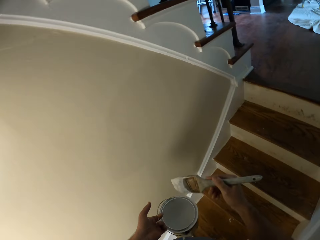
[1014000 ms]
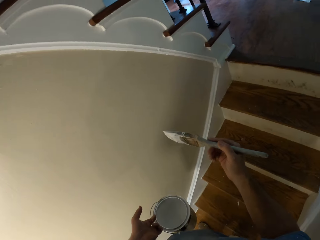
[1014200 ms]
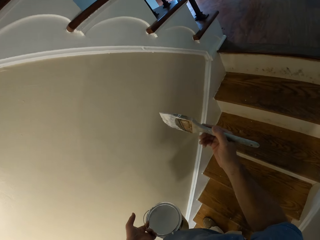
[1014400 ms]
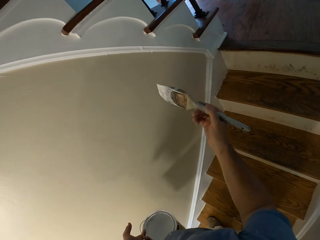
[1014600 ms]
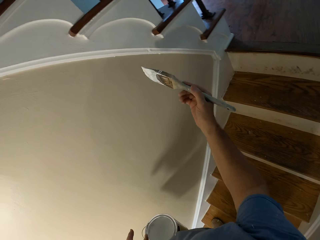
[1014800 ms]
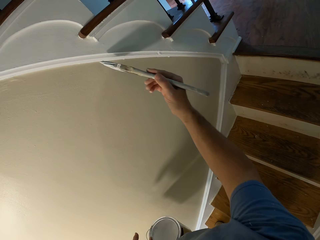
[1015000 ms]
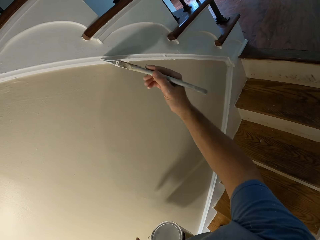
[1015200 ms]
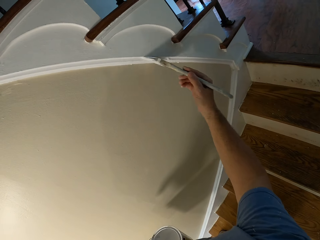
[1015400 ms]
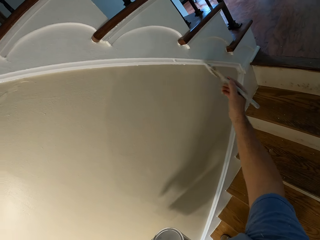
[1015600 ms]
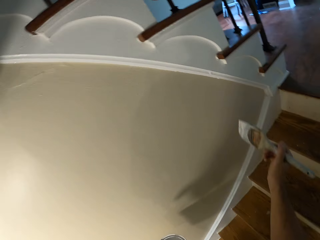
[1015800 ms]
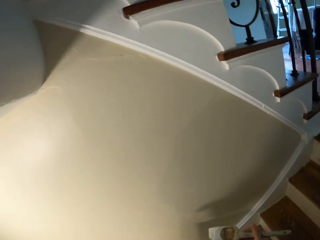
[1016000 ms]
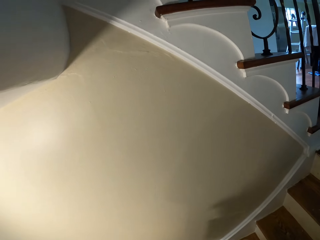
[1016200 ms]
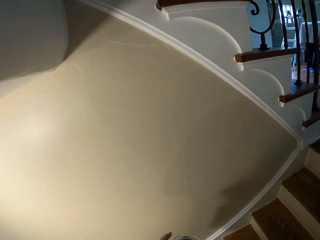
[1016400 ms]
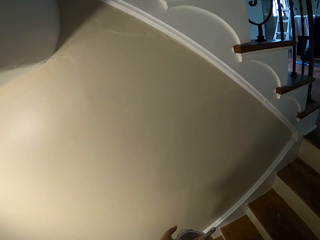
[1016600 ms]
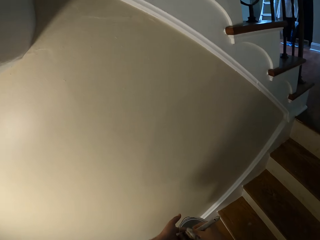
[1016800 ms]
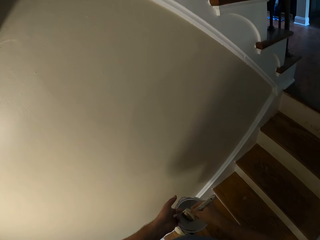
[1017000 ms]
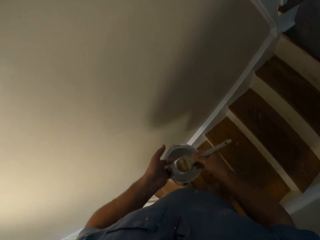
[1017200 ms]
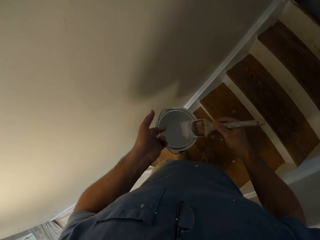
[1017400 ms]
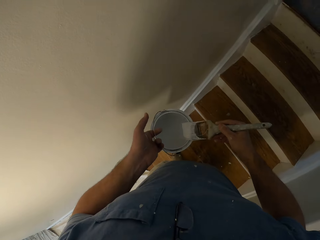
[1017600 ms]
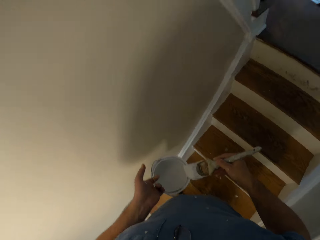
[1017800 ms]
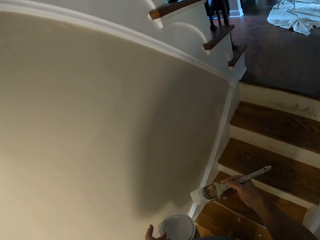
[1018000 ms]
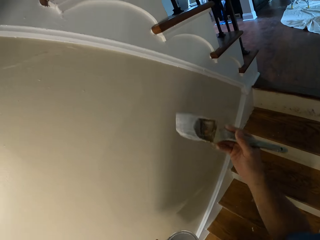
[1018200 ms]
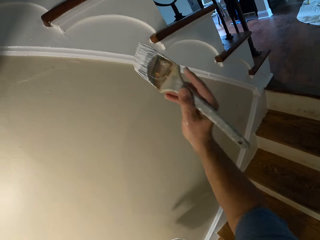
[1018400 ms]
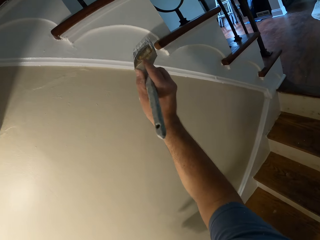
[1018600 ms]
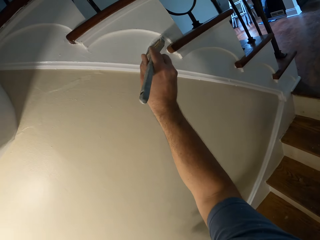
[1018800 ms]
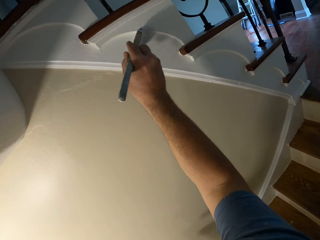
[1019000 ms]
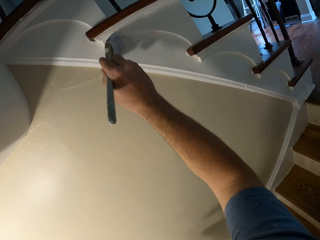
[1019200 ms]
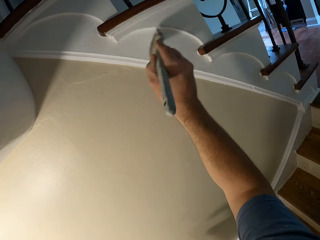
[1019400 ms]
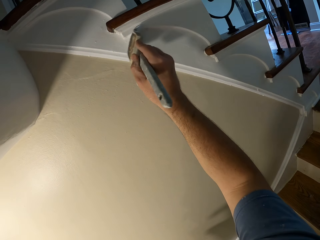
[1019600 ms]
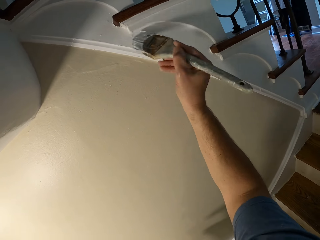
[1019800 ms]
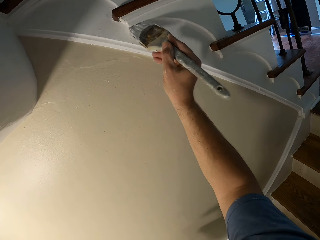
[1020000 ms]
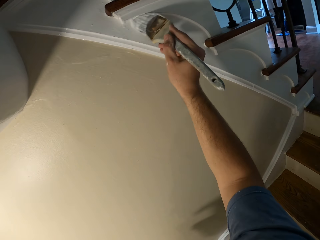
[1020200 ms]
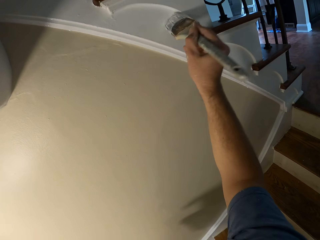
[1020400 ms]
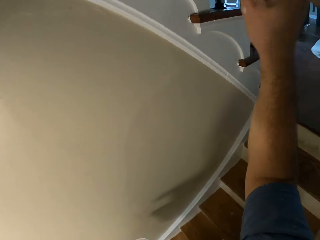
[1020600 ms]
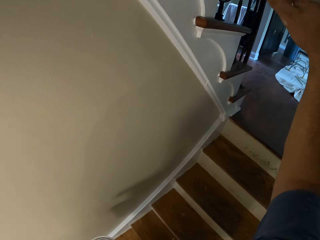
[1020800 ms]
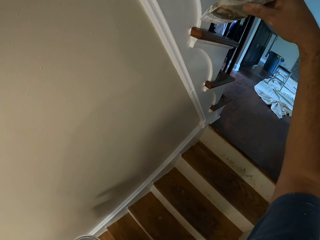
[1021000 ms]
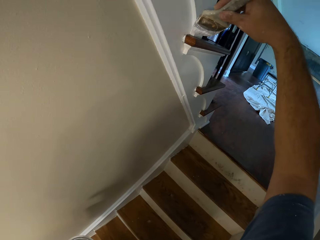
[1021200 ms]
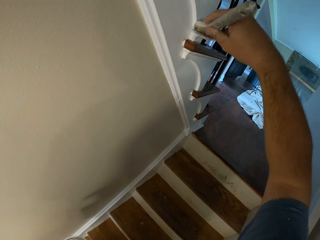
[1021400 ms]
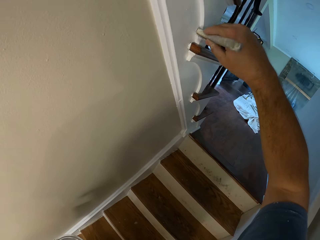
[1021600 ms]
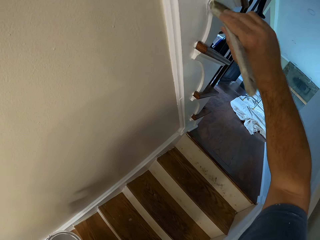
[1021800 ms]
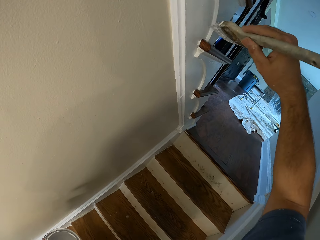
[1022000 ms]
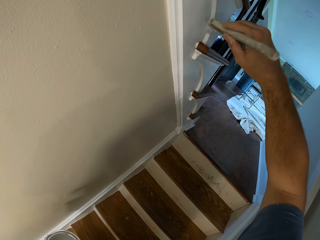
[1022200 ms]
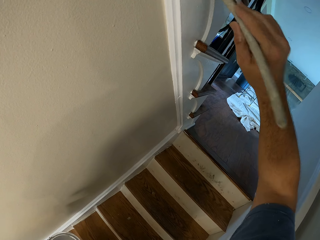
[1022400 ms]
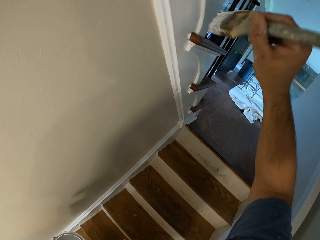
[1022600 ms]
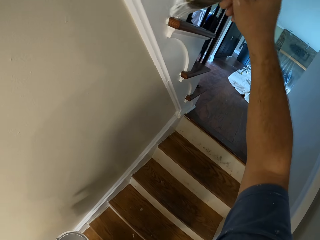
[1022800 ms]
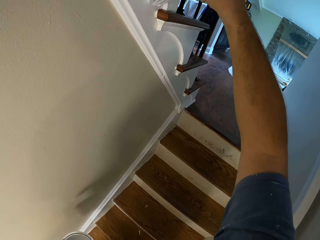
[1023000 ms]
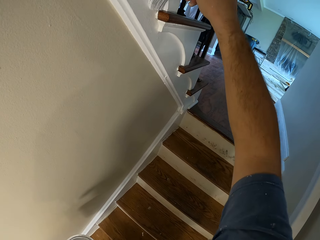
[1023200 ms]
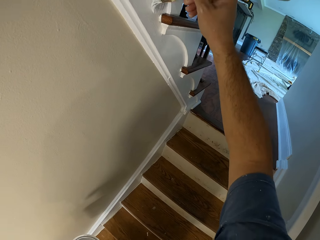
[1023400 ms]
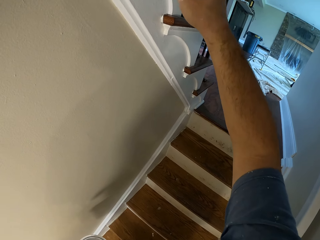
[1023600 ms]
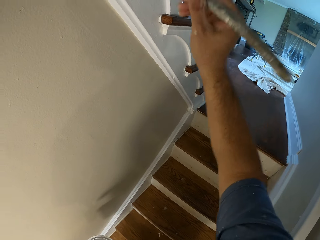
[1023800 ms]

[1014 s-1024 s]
The camera wearer paints the stringer. They dip the paint brush into the paint bucket. They paint the stairs stringer in the house.

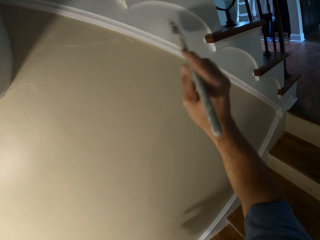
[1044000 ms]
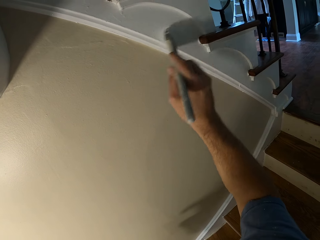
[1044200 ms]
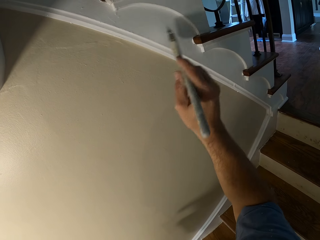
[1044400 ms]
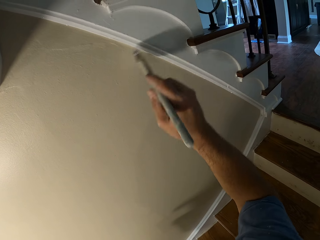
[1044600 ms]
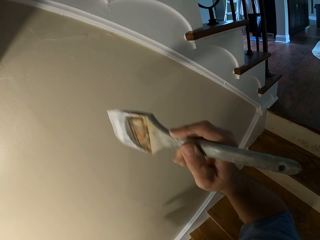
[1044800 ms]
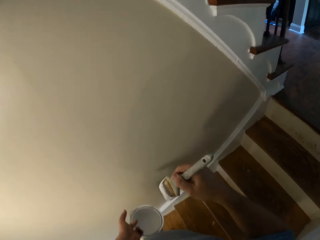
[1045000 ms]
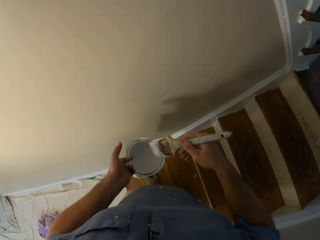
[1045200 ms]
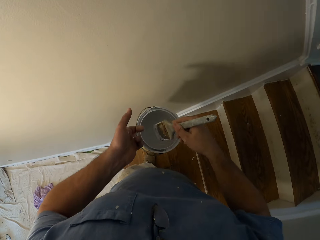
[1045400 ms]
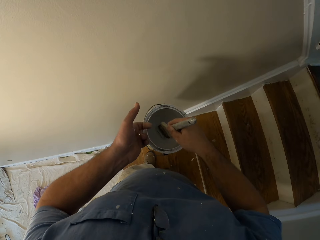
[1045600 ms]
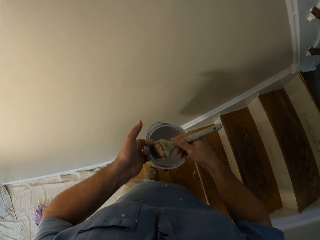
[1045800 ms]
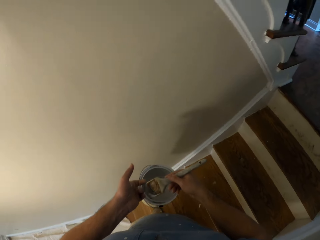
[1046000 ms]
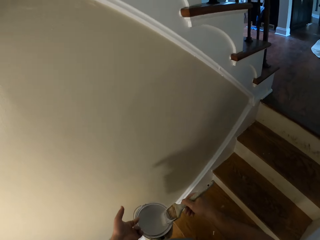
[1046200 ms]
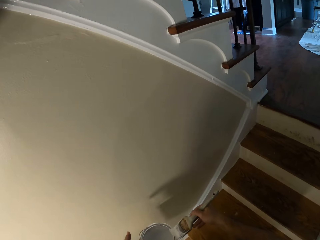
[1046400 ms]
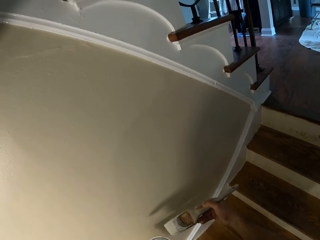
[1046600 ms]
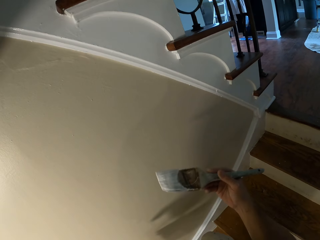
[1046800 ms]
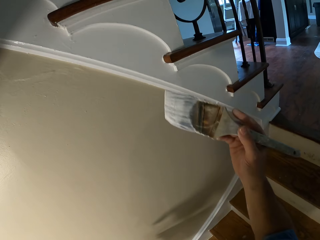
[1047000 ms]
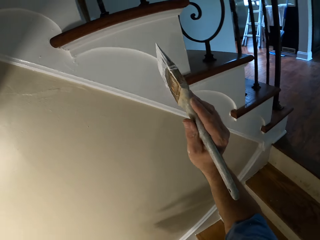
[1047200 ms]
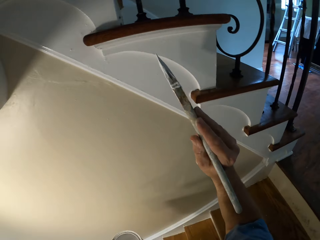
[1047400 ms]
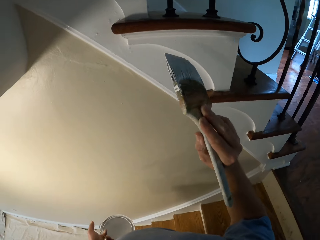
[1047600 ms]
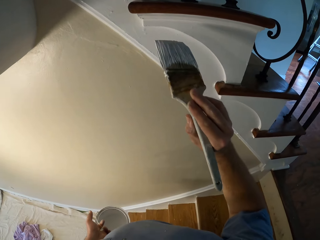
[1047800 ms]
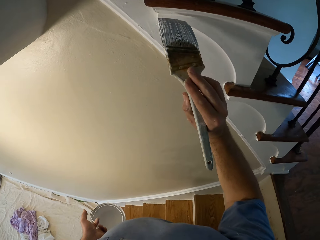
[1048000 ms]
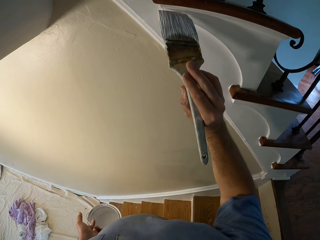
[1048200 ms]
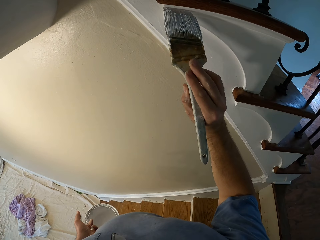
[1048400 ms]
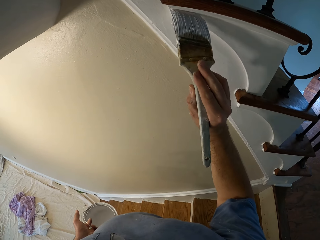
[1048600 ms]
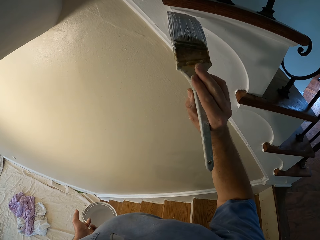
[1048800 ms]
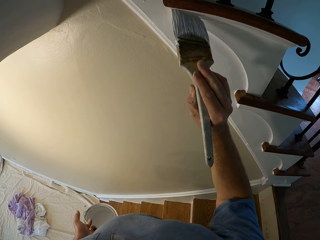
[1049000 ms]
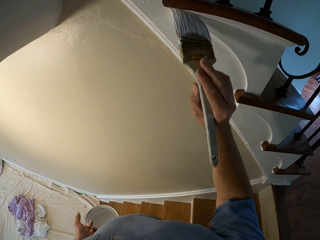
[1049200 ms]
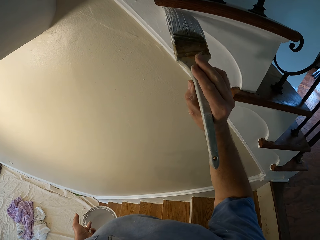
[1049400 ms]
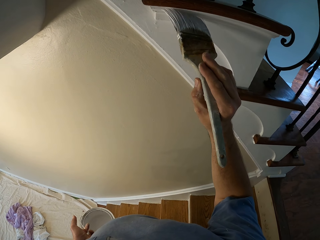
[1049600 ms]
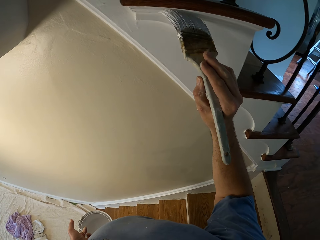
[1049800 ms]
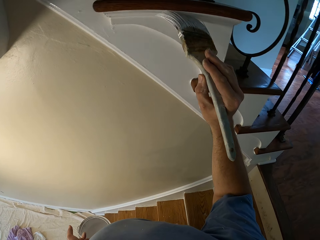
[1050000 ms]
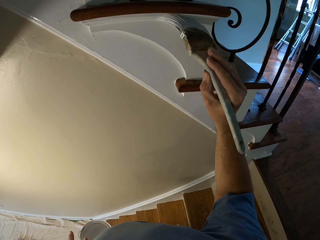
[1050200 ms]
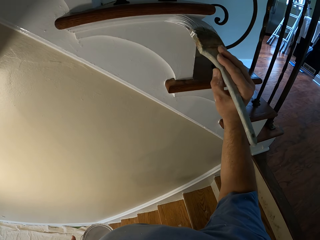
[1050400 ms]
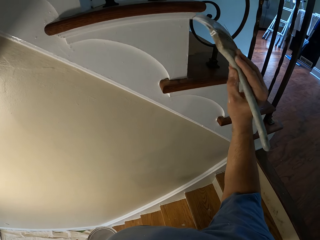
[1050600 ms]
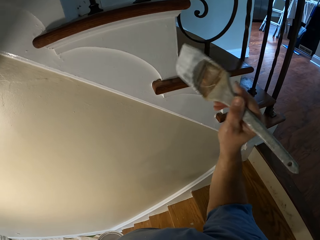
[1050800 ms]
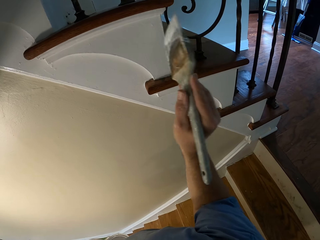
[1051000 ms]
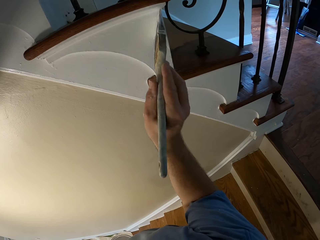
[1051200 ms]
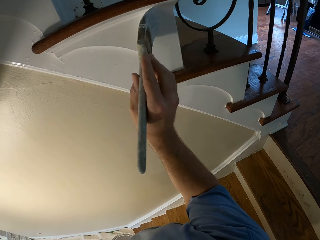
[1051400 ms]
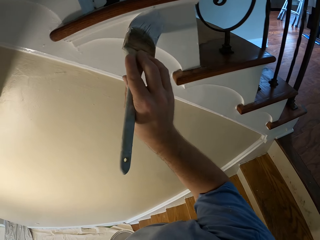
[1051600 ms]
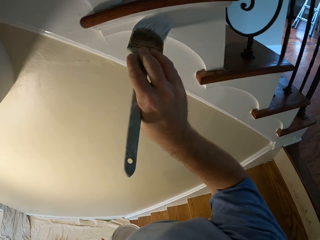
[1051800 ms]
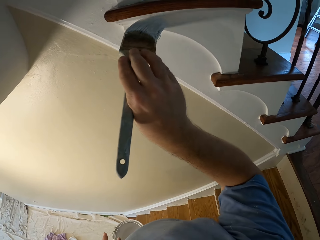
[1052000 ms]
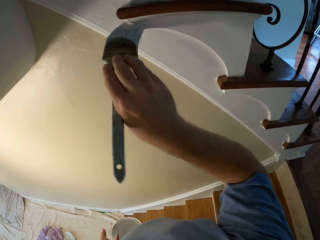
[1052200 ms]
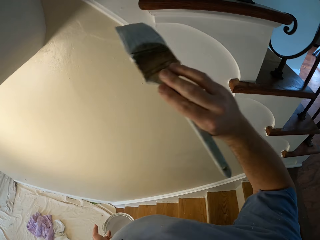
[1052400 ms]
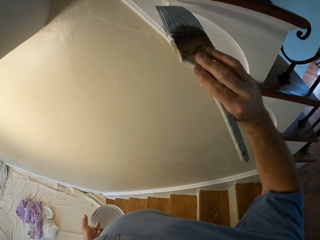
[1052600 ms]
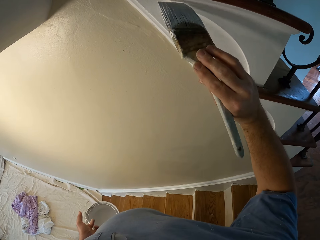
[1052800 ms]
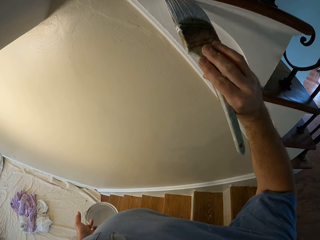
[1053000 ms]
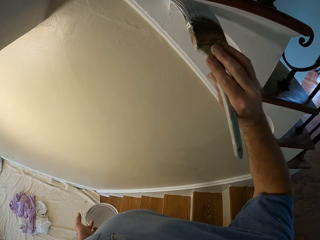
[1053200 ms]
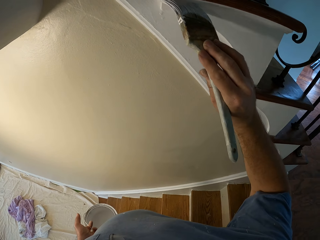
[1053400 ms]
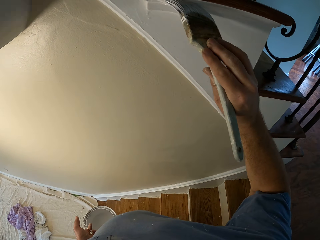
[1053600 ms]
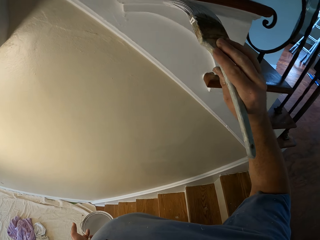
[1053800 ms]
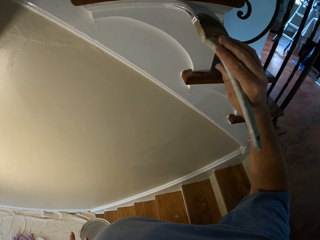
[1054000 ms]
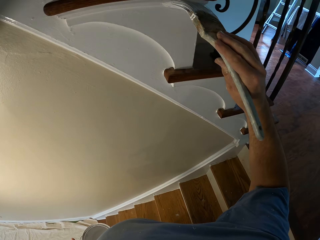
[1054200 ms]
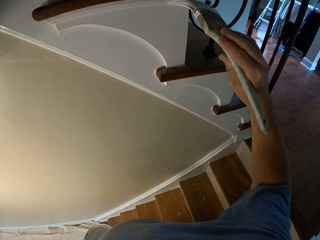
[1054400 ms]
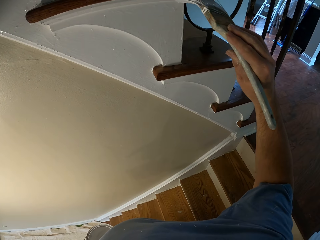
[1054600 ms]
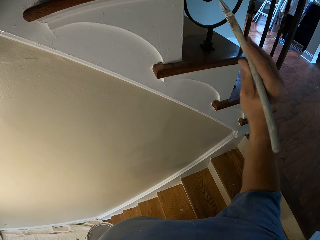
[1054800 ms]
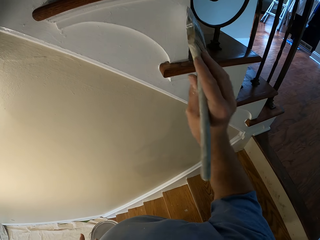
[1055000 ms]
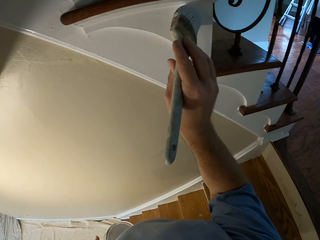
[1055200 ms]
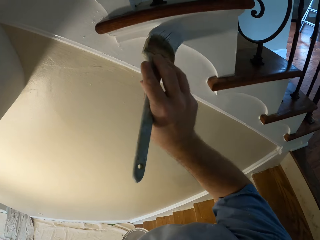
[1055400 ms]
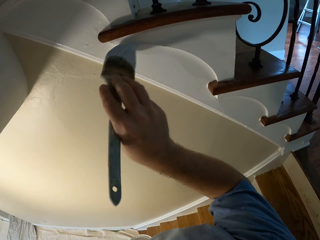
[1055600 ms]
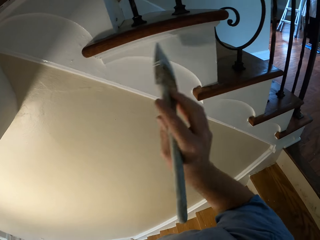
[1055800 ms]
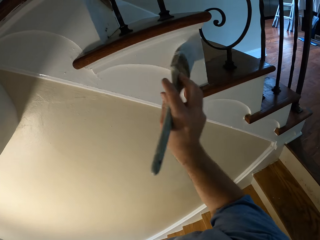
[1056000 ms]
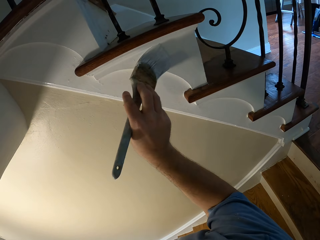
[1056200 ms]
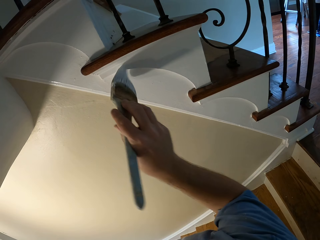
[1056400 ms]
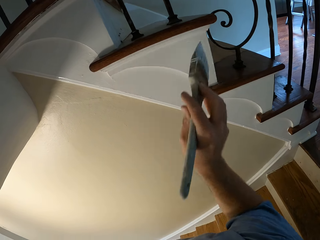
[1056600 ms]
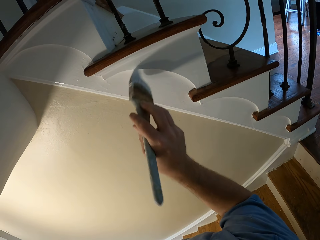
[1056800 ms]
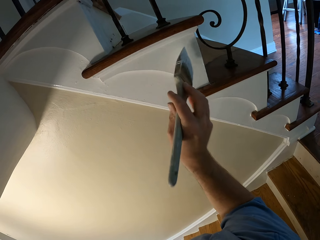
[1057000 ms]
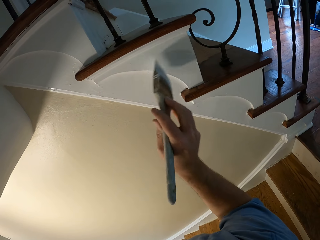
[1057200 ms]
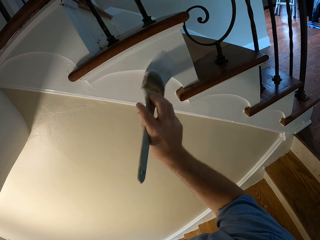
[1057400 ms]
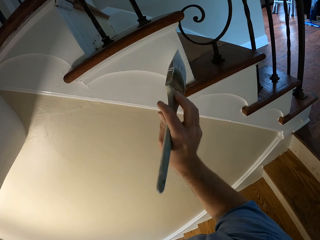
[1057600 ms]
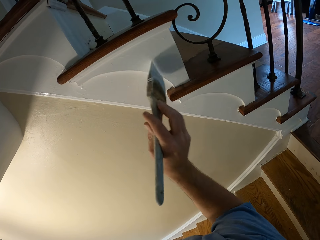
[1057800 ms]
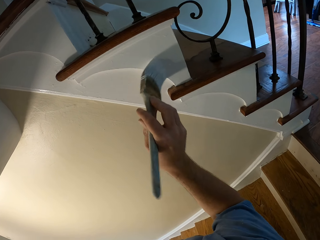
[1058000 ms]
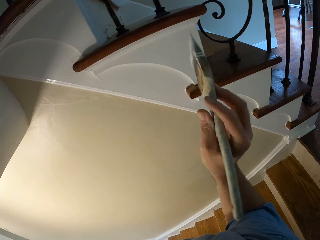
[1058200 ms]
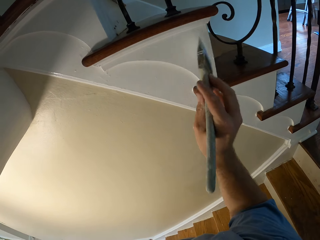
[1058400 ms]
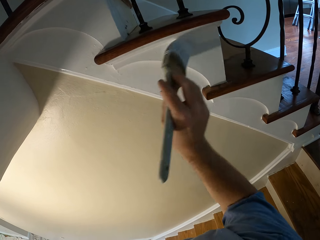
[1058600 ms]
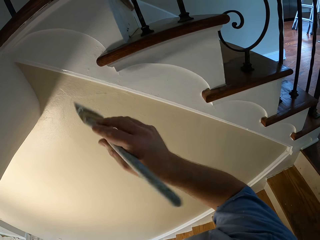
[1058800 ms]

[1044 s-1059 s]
The camera wearer dips the paint brush into the paint bucket. They paint the stairs stringer in the house.
